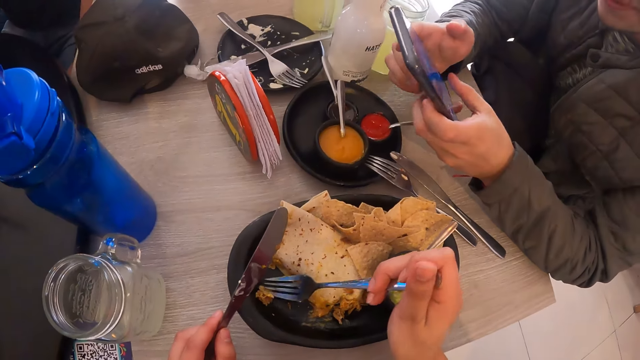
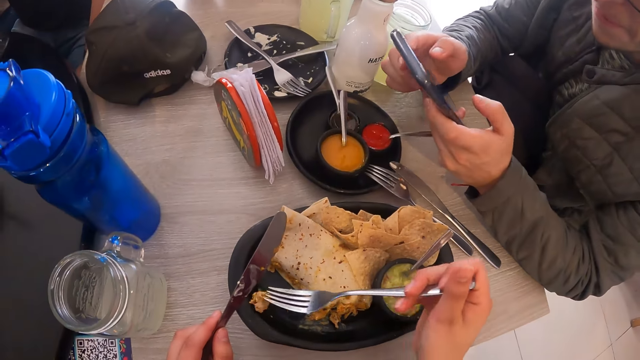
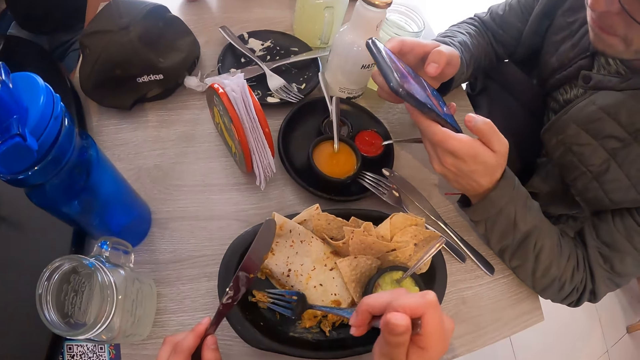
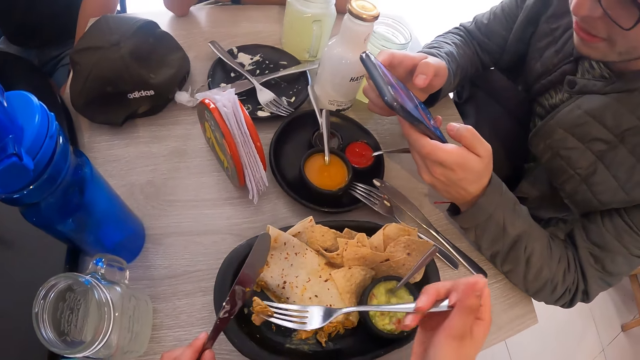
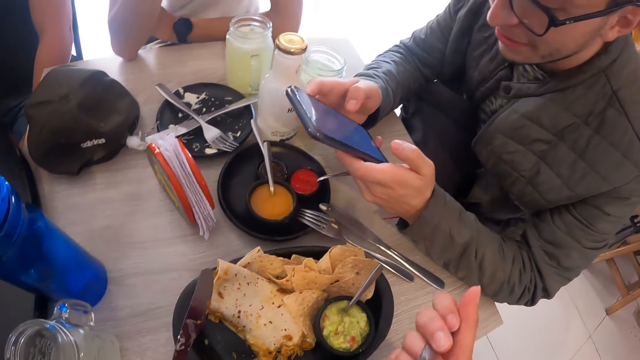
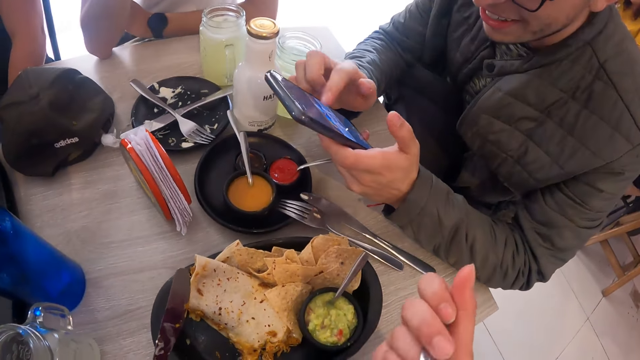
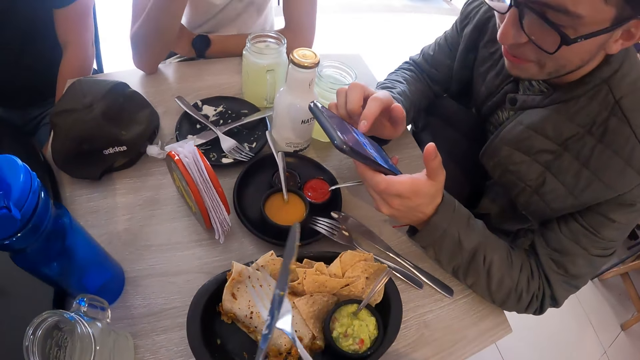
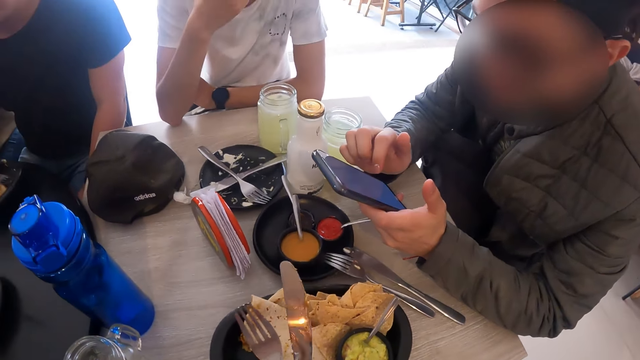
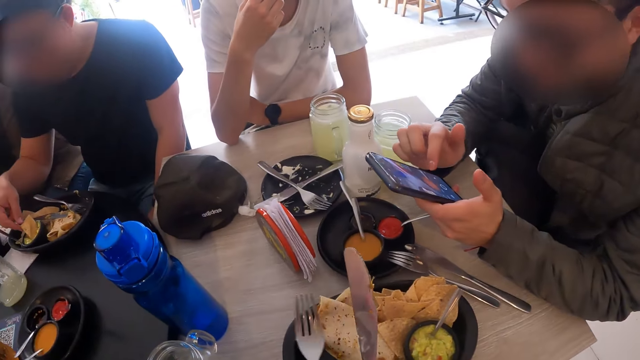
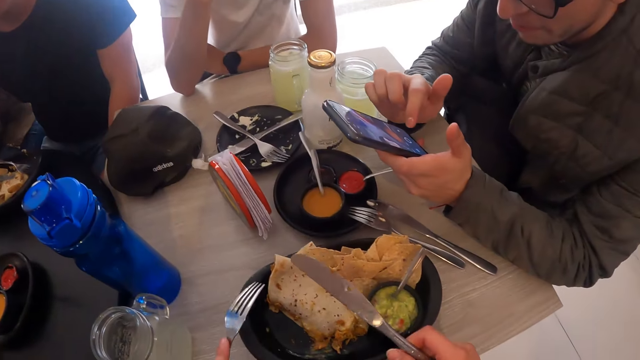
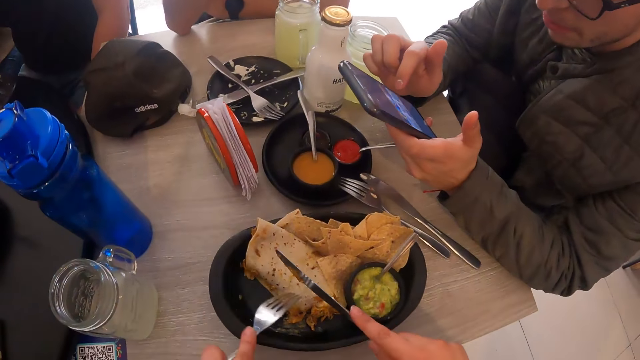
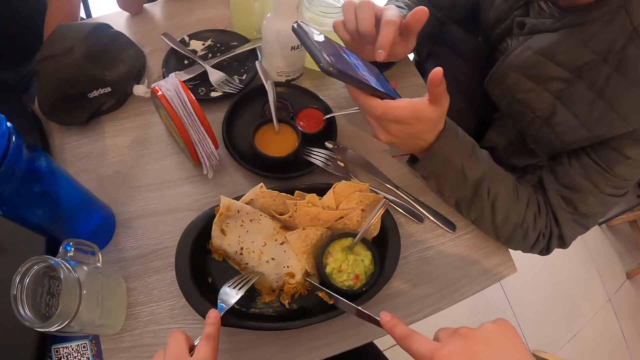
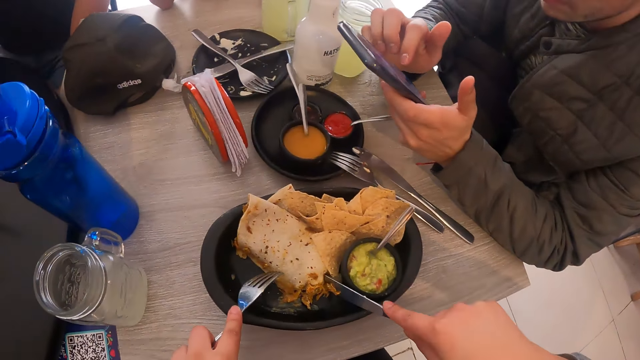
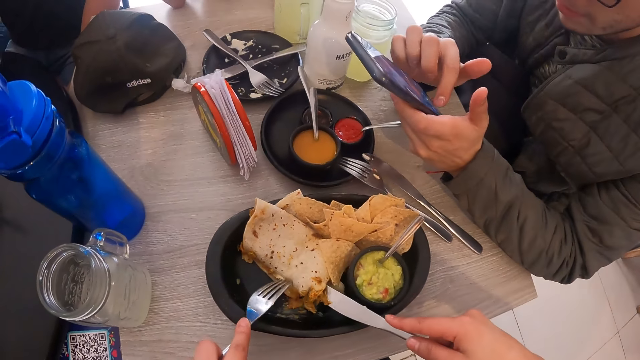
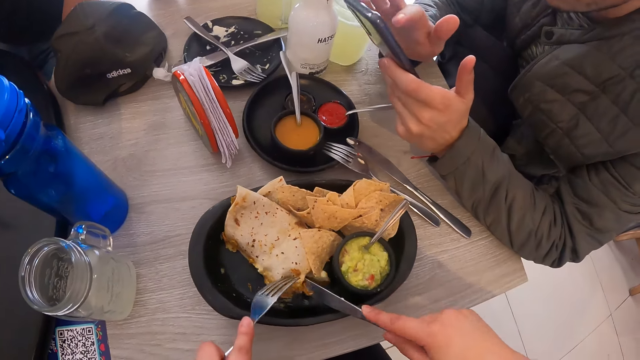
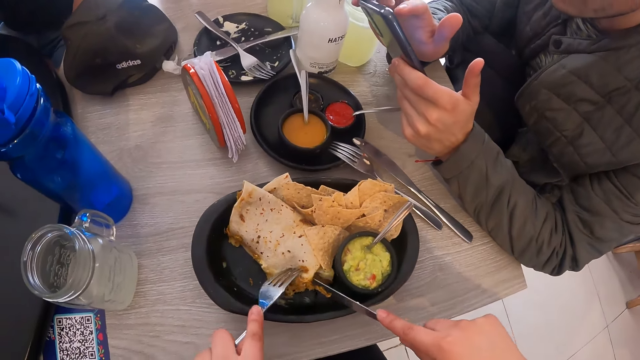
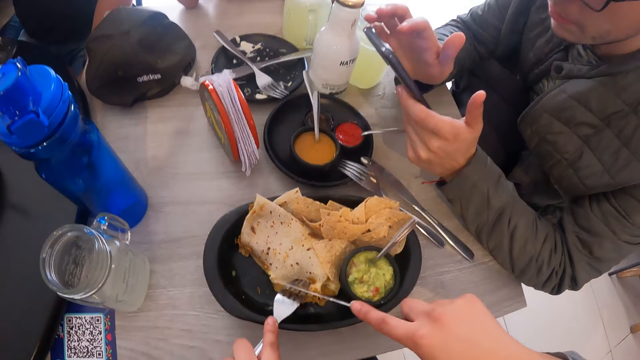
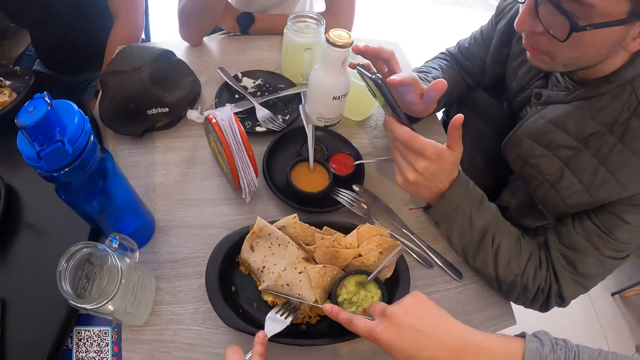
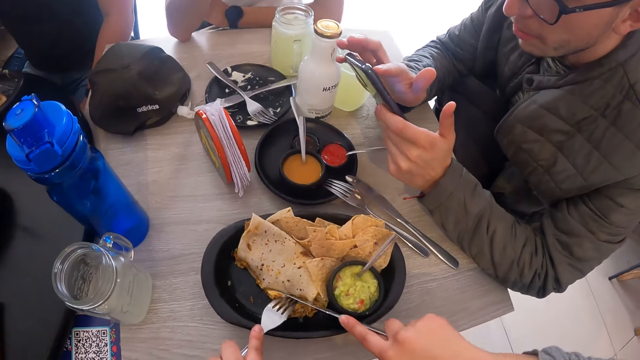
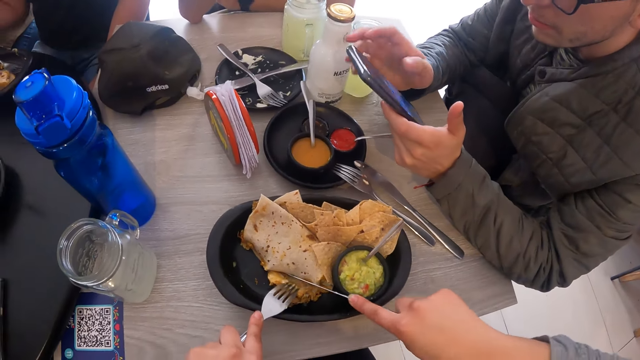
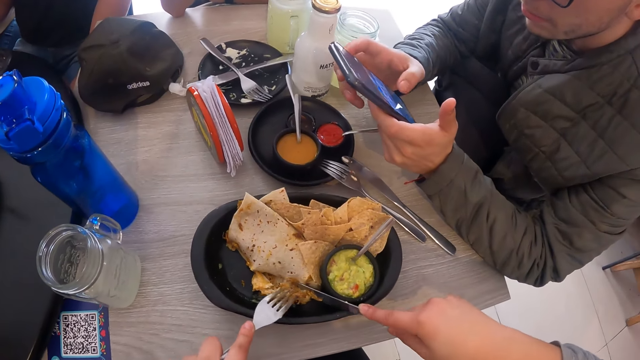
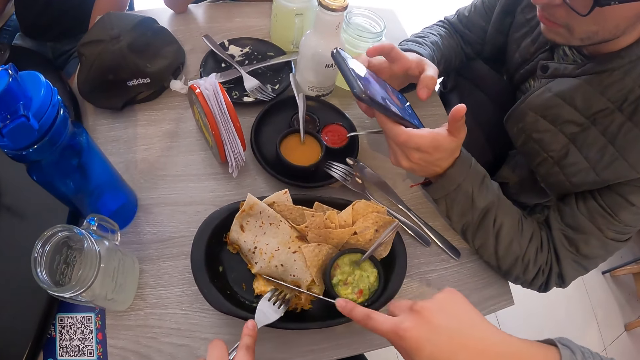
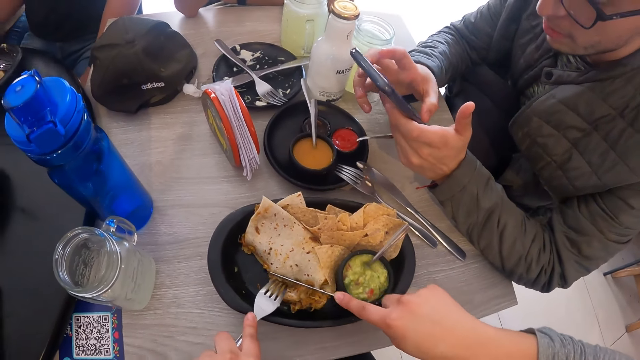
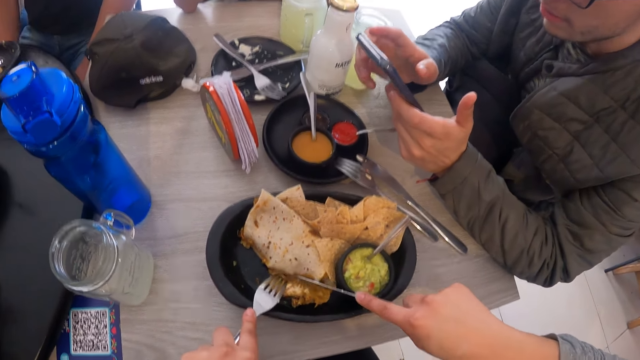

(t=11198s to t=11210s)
The camera wearer picks up a tortilla. They eat the tortilla. They cut the tortilla.

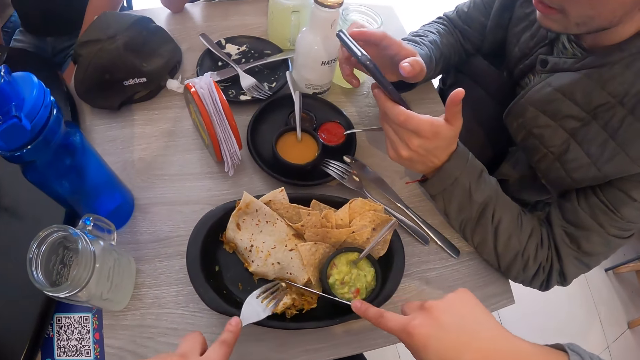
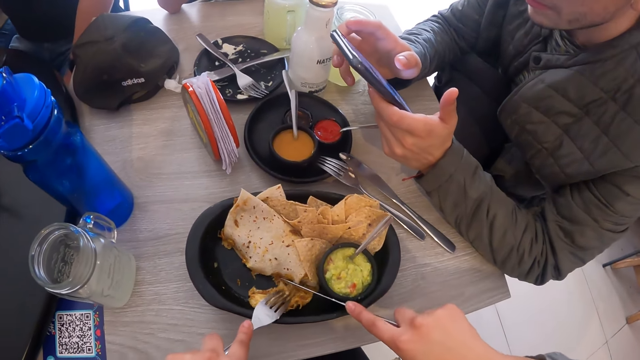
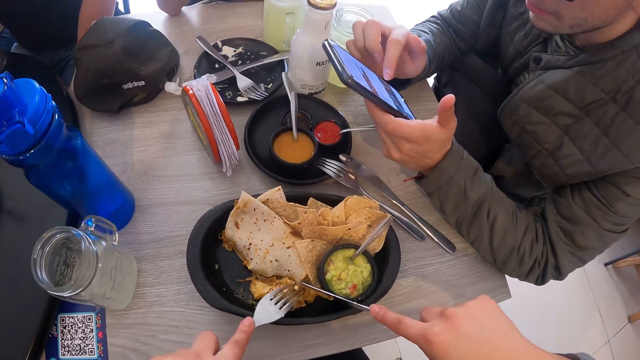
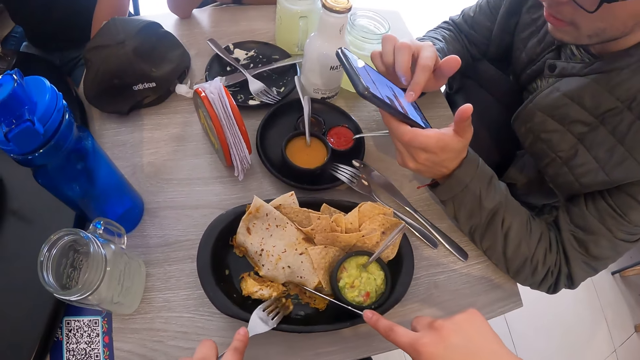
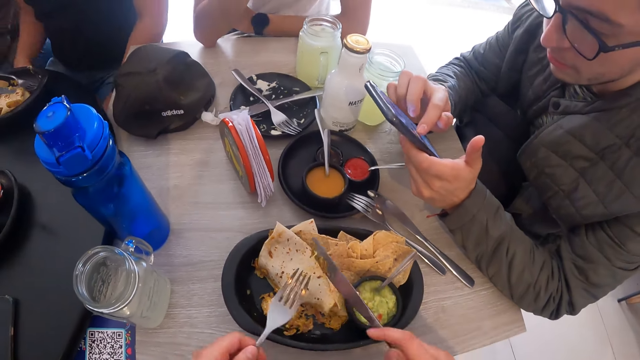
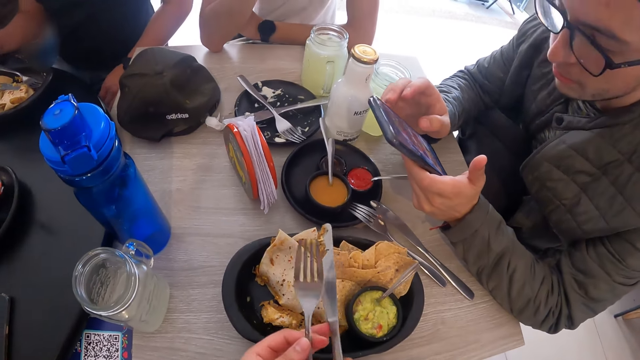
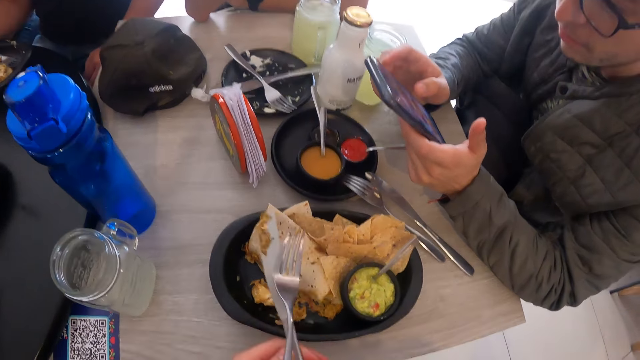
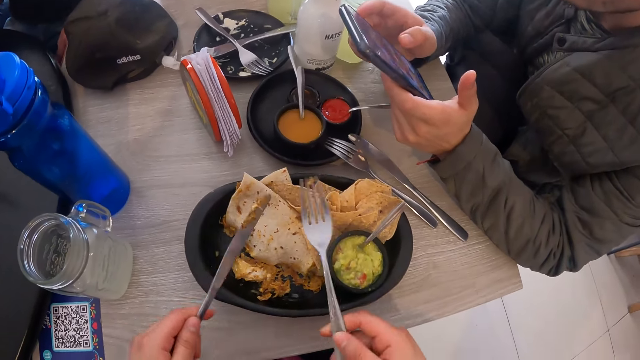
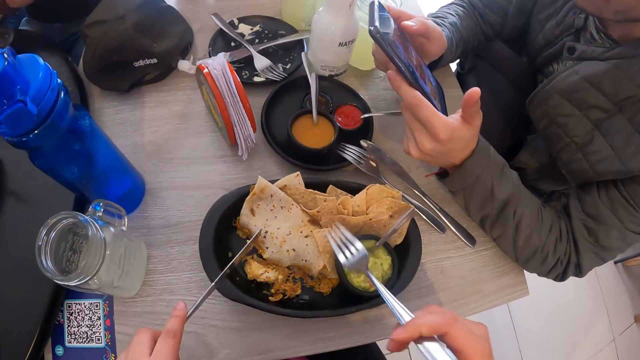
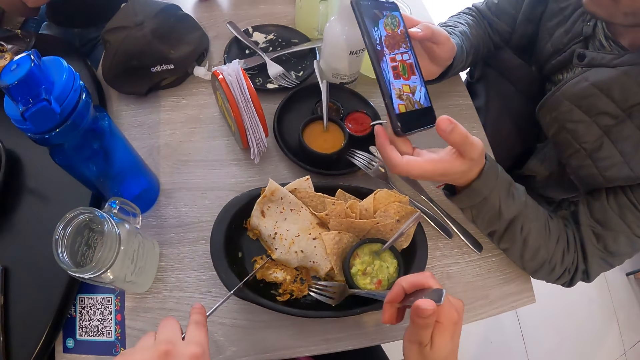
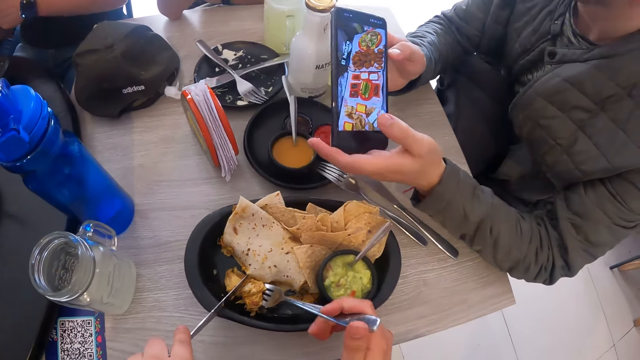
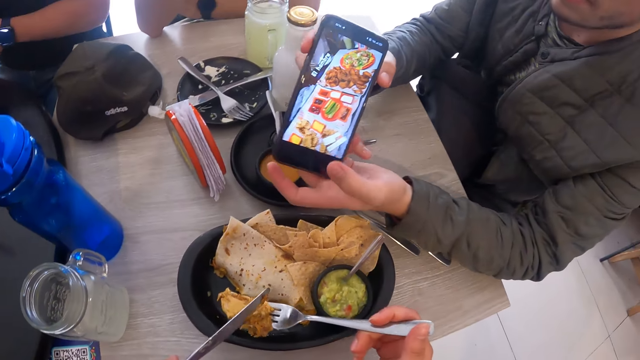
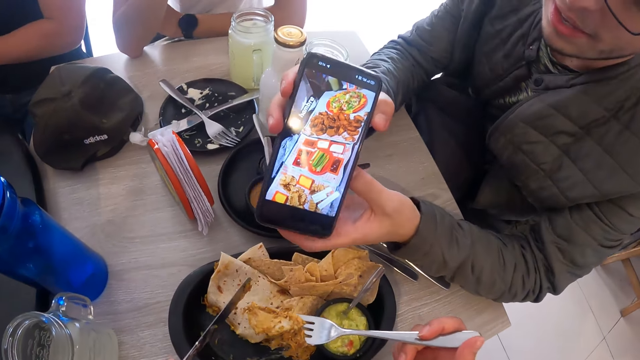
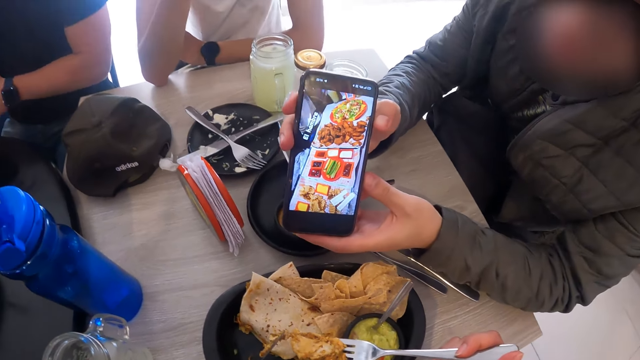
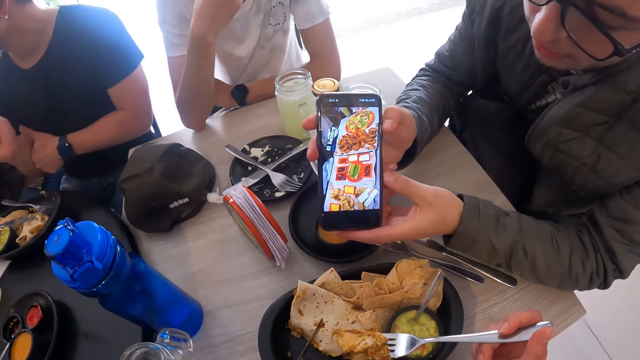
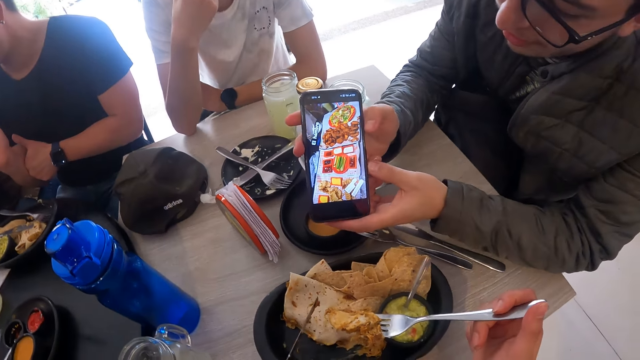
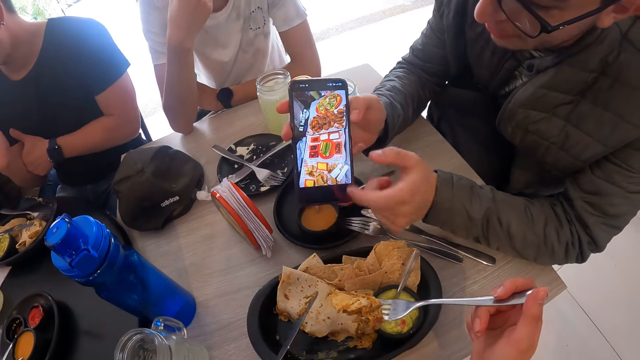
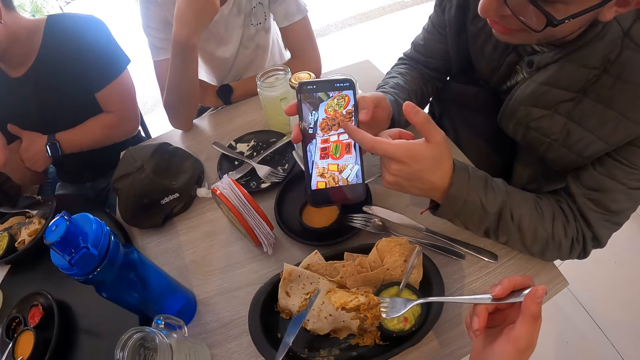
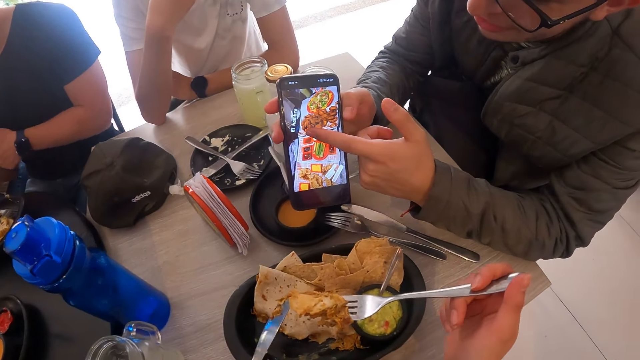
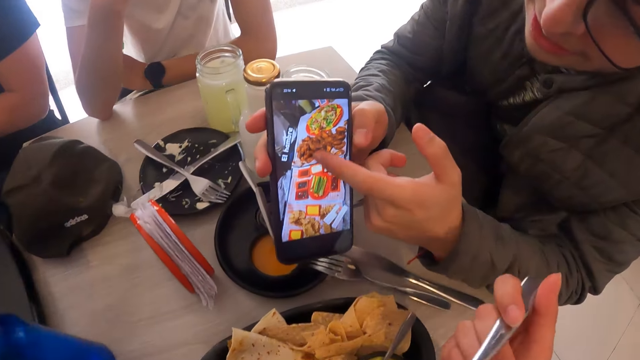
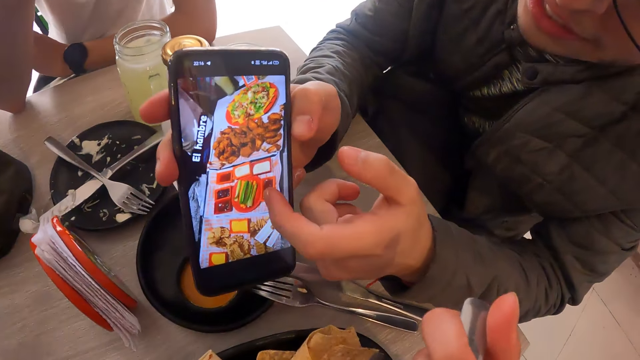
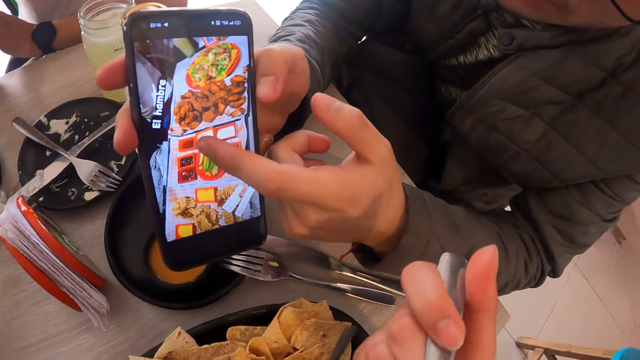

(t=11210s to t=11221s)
The camera wearer scoops a tortilla. The man interacts with the camera wearer. The camera wearer stares at a phone. They eat the tortilla.
